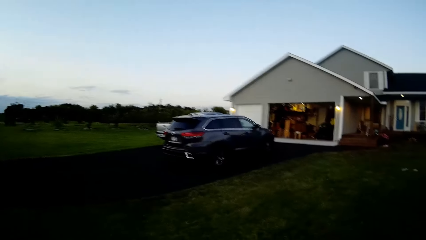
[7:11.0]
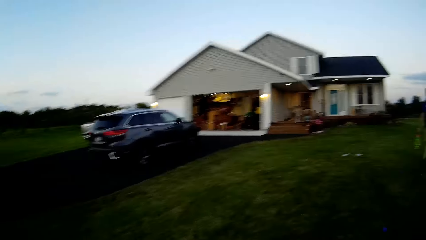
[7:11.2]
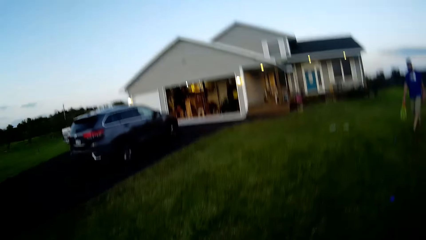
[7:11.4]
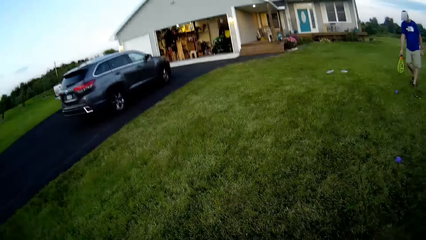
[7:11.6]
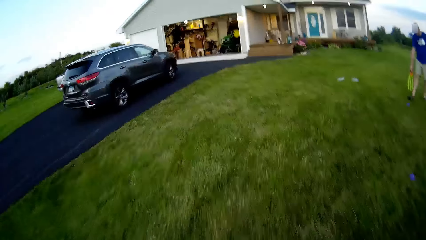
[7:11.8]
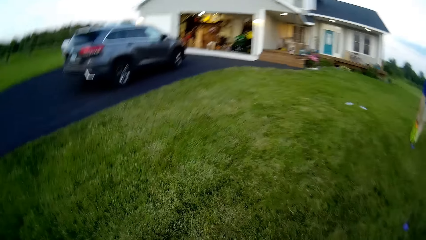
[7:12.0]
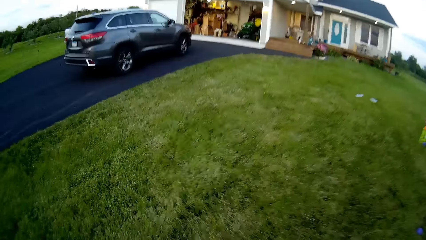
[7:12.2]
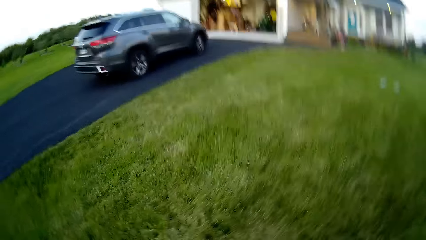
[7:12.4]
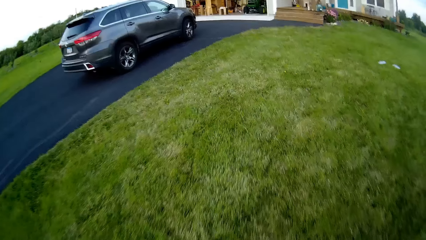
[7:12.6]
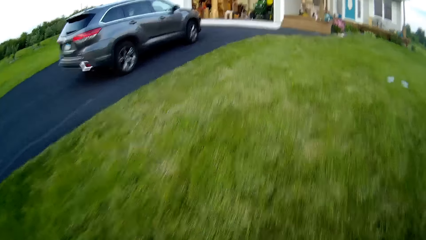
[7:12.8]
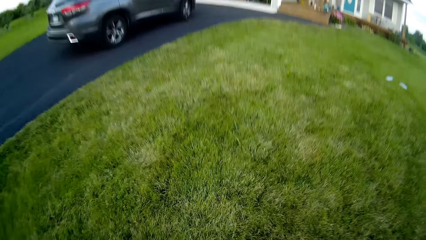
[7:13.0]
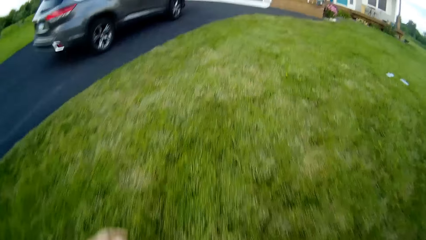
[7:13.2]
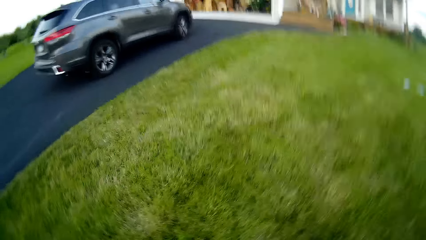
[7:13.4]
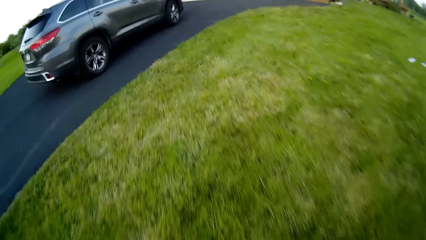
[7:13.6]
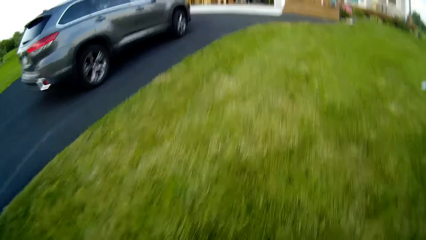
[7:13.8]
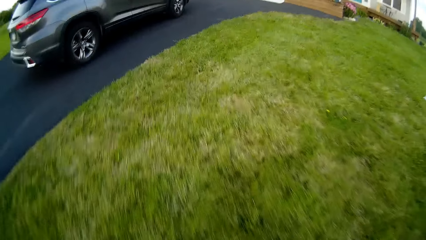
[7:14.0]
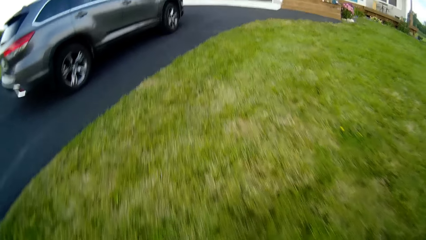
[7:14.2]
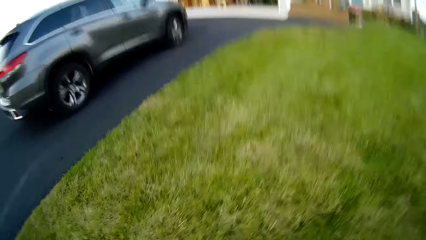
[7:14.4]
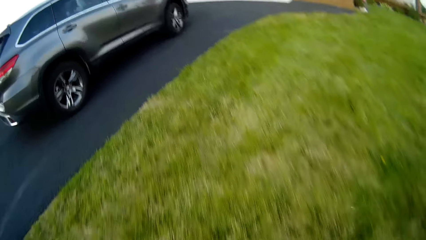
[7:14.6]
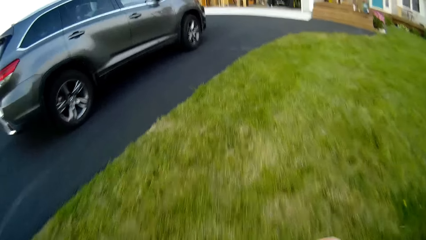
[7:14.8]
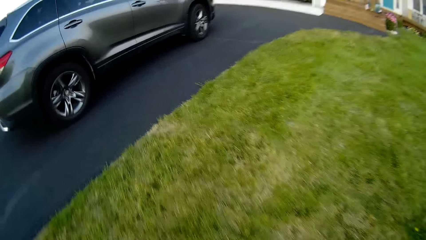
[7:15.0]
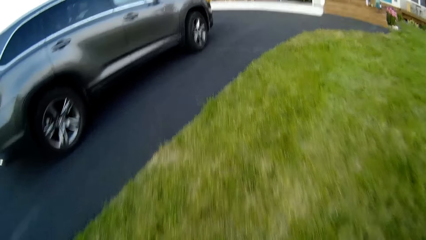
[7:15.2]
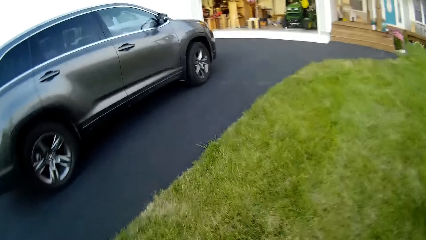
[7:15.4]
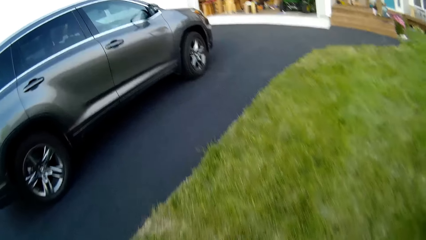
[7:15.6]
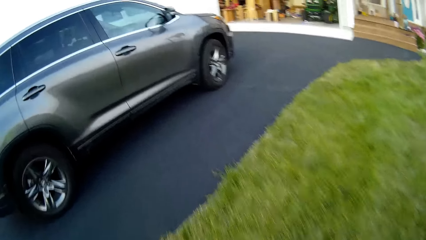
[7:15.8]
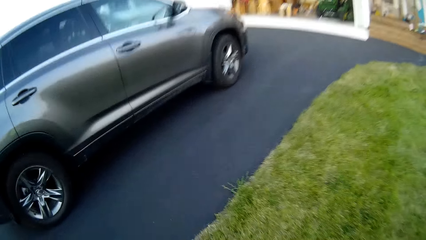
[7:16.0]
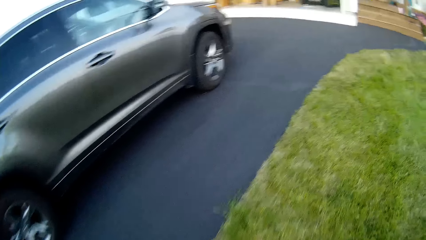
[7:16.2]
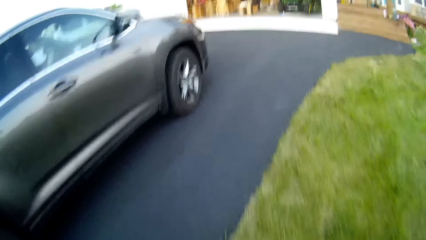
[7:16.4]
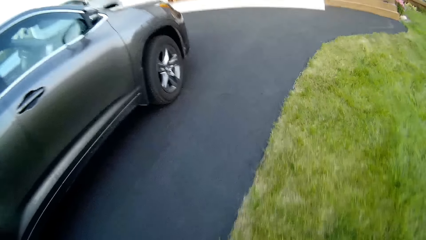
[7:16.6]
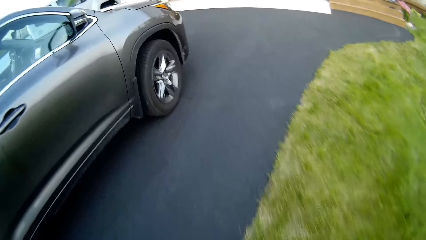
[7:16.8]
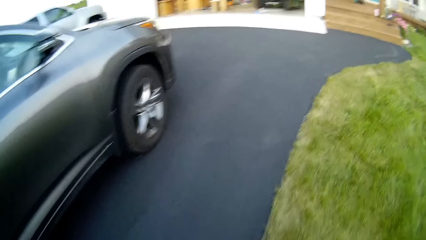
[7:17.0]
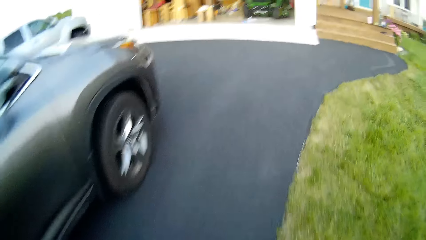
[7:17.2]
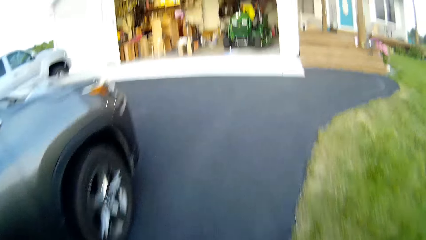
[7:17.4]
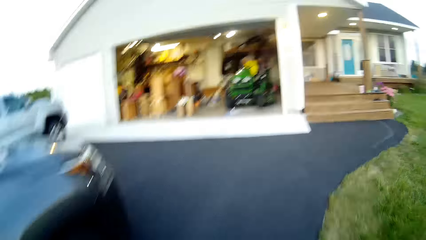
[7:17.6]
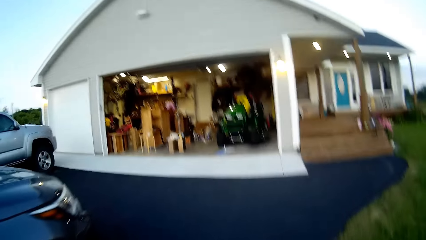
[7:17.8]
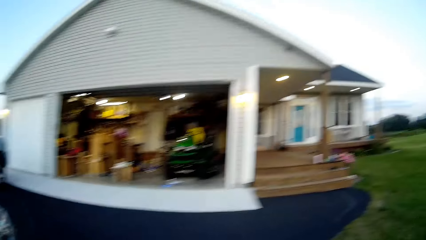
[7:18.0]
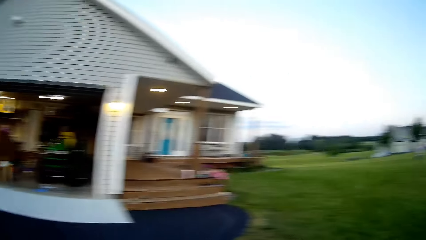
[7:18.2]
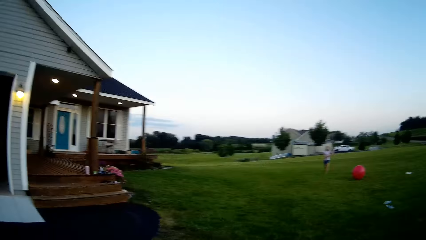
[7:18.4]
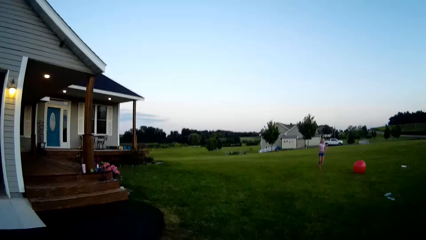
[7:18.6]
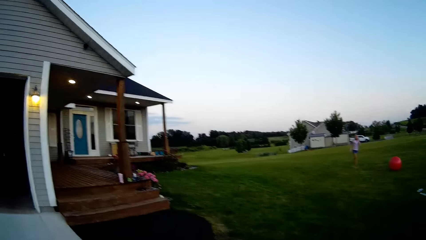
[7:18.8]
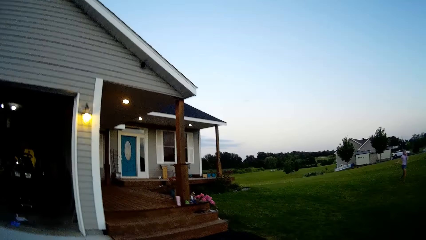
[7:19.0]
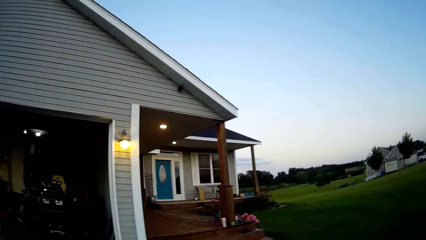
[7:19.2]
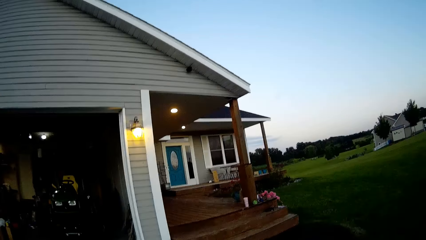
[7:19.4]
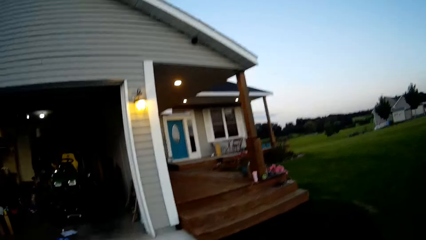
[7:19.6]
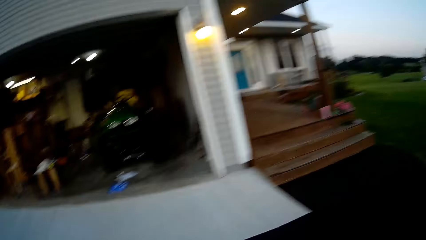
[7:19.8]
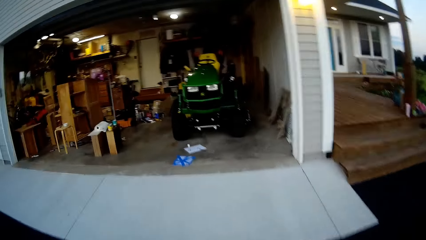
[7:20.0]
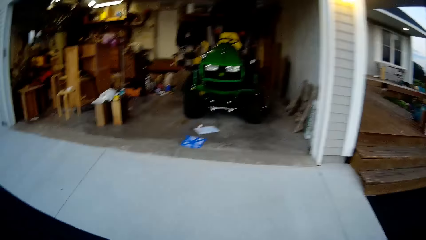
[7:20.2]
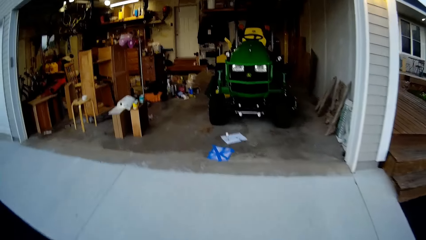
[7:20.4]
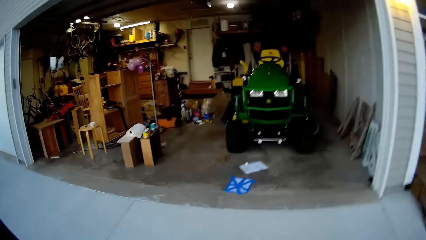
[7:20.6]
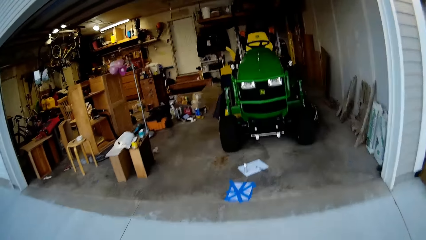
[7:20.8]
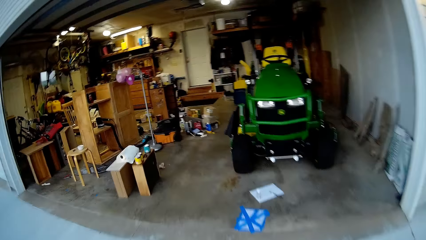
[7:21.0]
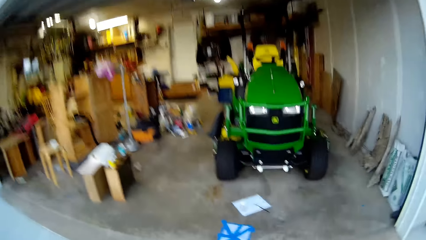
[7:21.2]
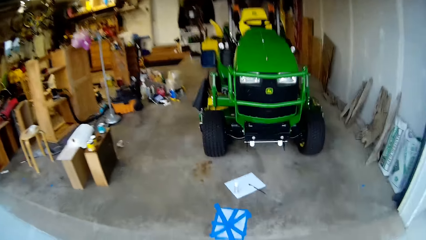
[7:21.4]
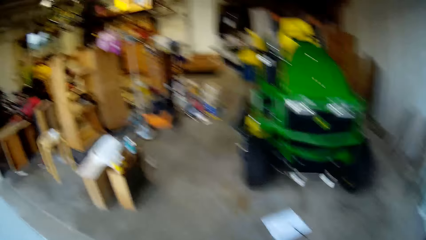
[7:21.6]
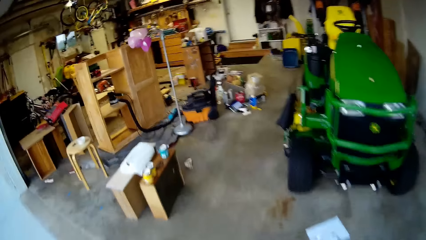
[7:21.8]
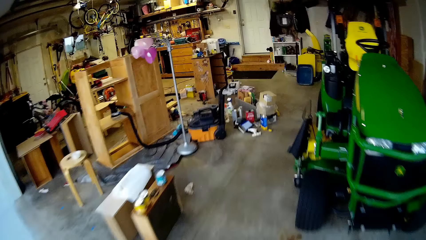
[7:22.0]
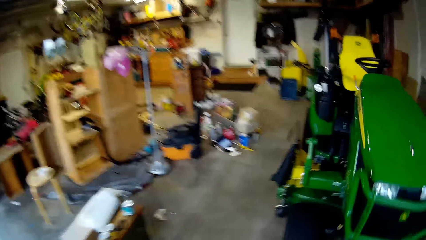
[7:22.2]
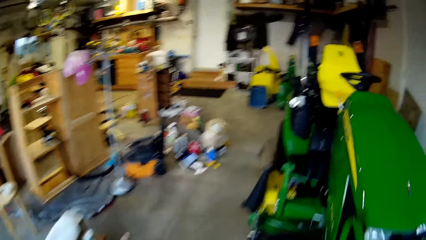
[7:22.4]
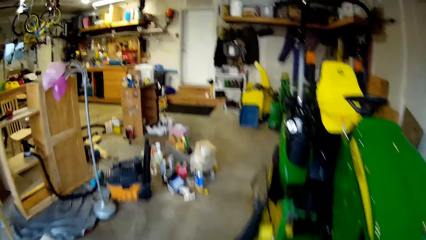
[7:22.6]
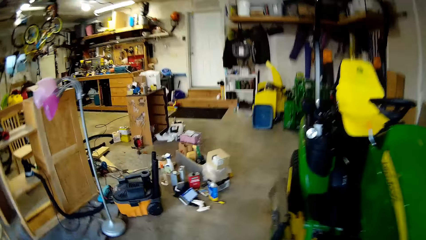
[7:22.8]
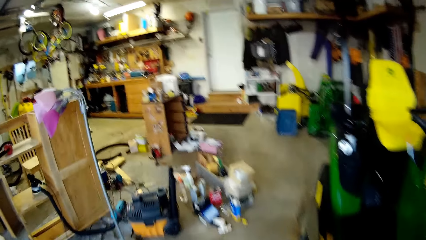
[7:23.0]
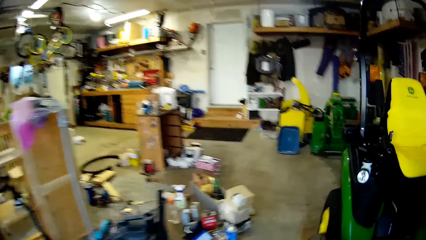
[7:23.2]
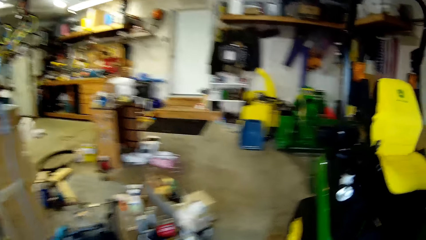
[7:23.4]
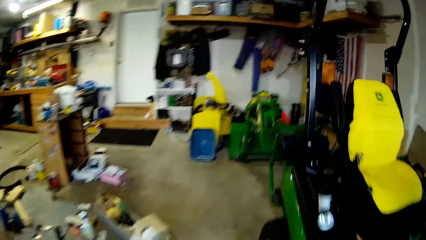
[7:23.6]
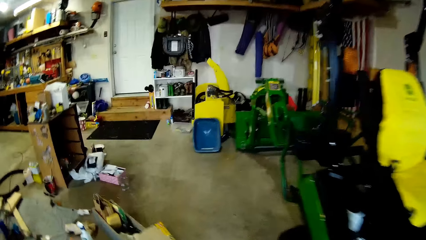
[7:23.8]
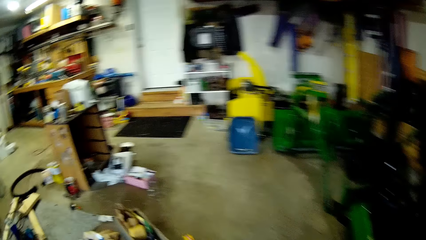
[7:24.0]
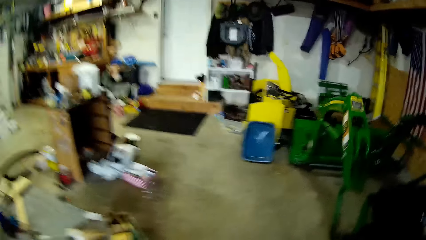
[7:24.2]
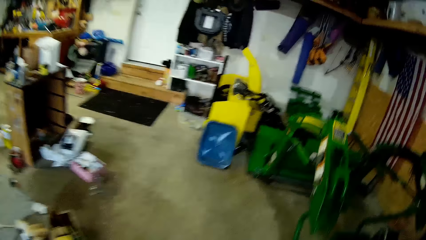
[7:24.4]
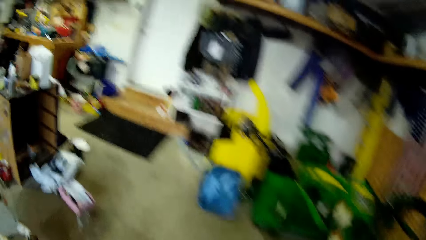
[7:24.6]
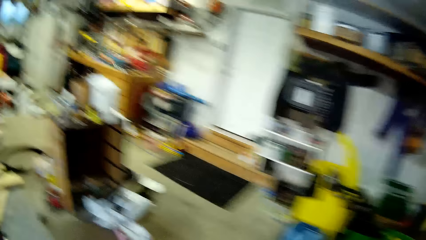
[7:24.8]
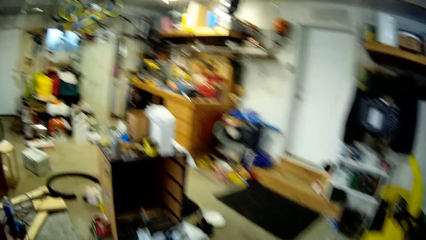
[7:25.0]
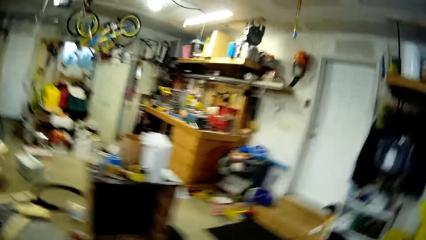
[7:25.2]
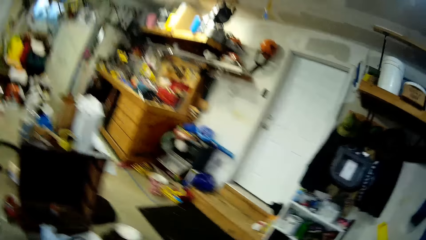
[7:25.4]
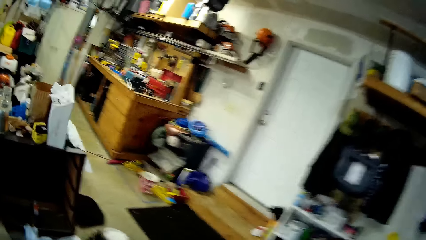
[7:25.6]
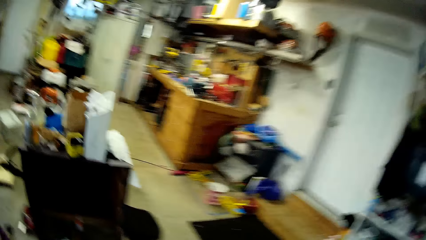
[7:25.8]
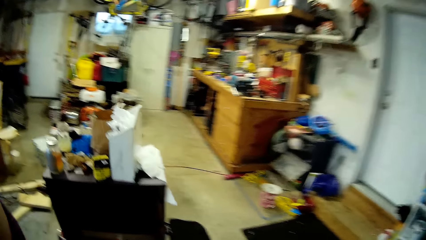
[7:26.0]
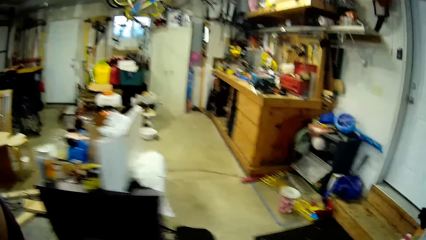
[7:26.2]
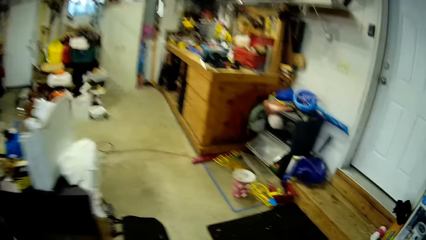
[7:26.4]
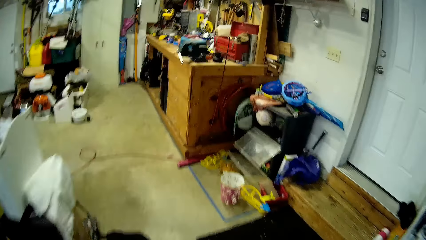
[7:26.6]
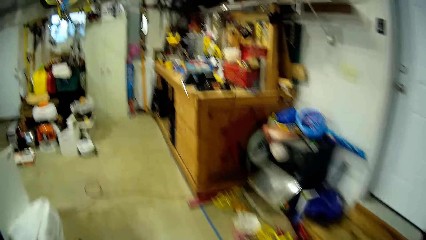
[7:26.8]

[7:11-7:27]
The camera wearer walks towards the car. They walk in the store.
